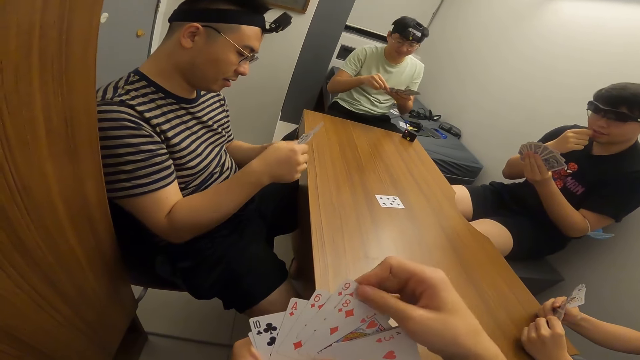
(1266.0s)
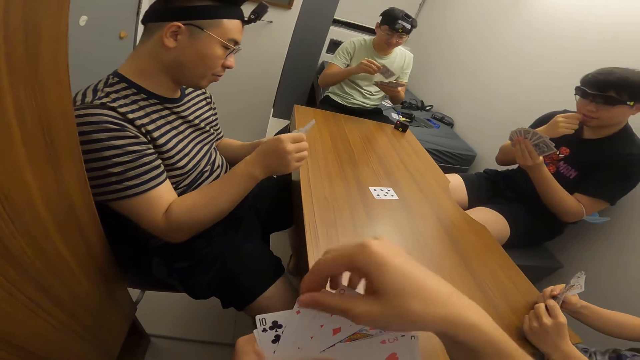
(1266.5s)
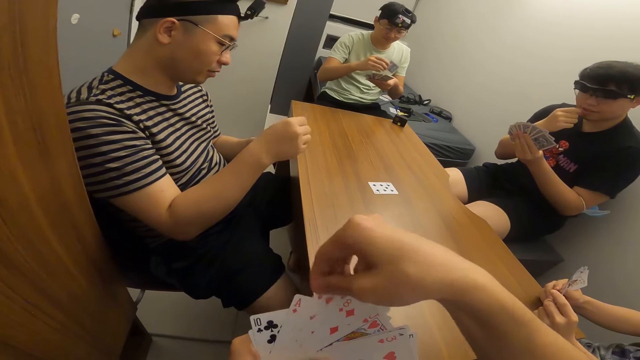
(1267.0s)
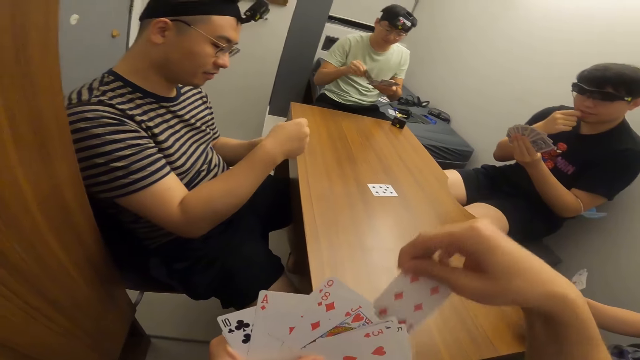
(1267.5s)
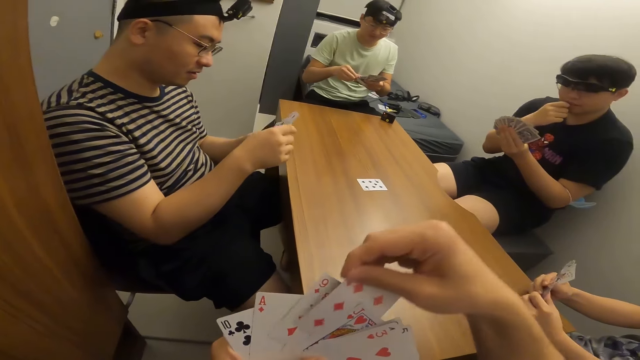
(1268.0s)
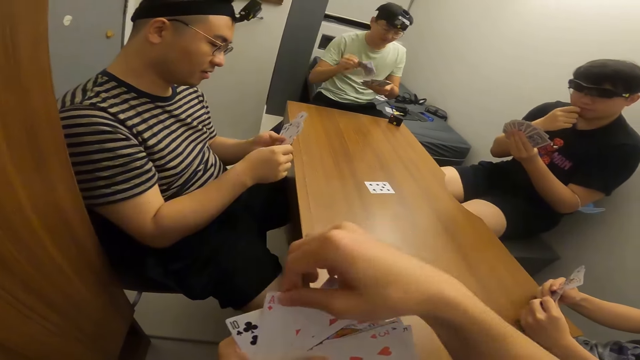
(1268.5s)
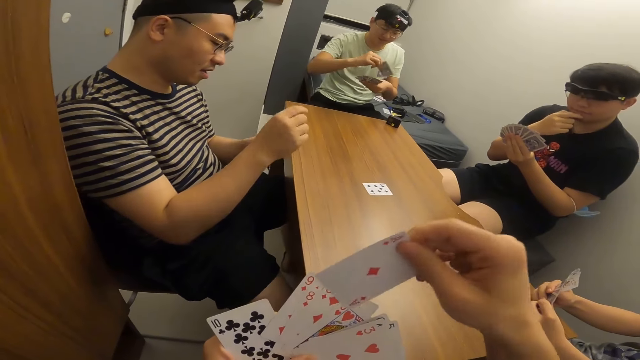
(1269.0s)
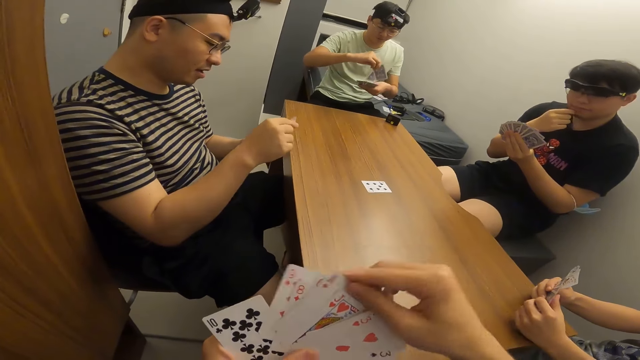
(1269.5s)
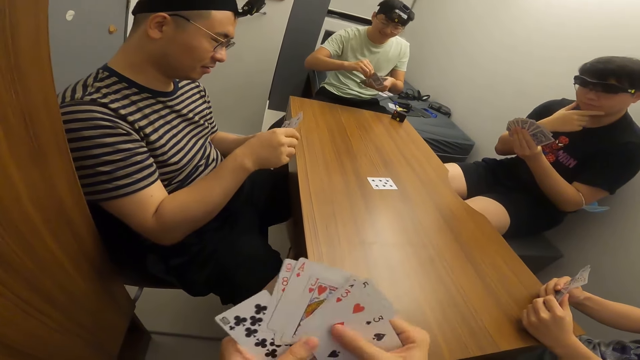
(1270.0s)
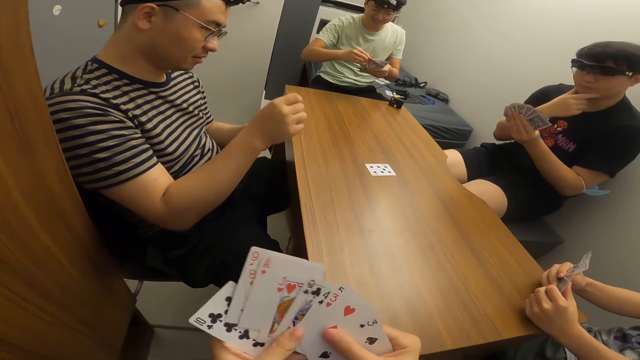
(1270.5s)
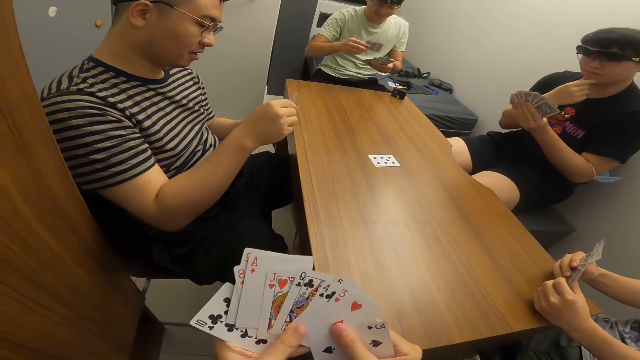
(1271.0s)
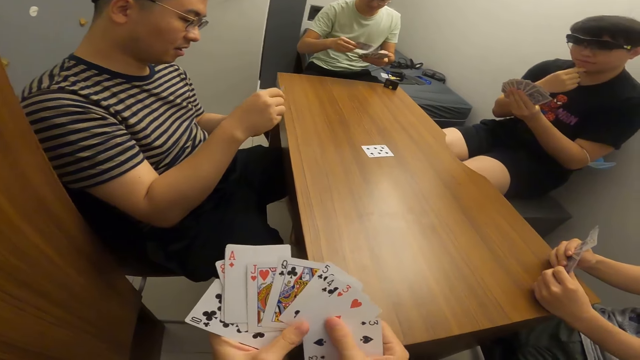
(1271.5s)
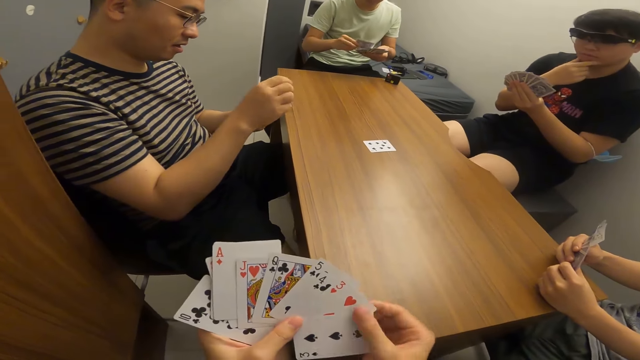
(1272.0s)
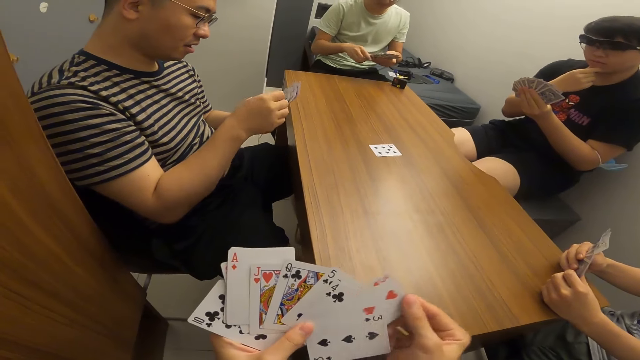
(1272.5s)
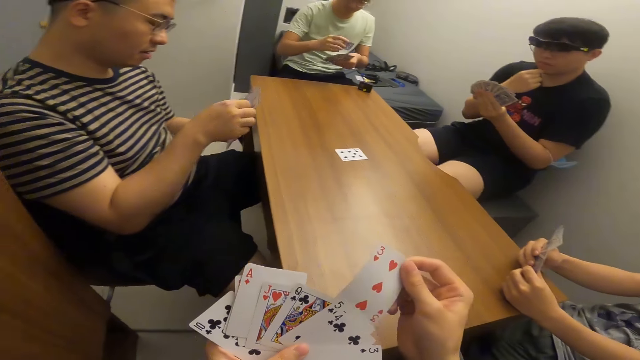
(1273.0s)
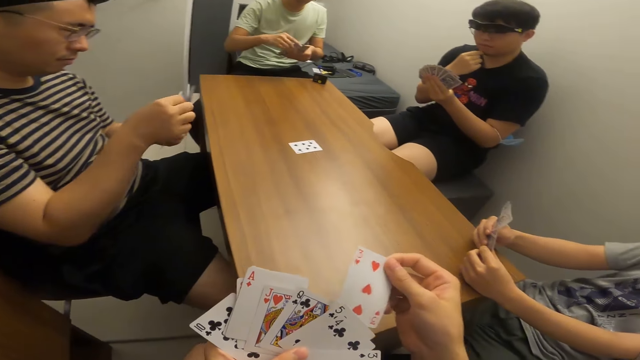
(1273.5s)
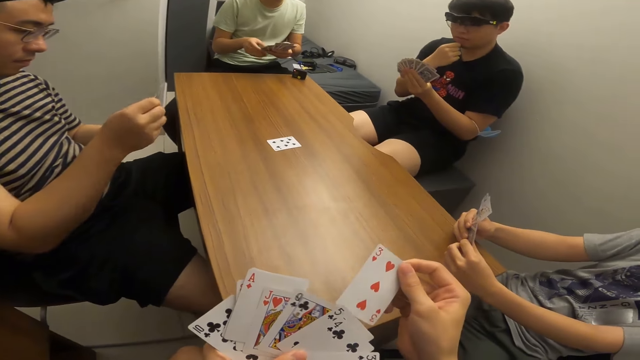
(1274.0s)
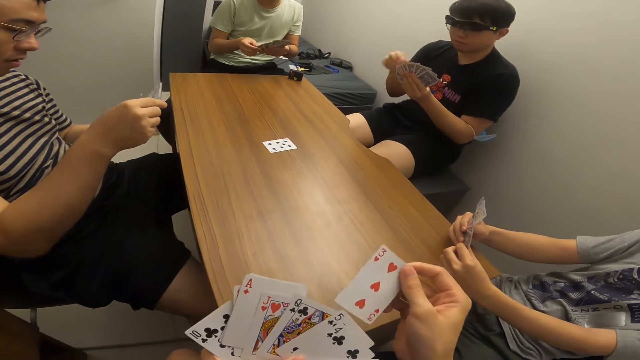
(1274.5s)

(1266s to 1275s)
The camera wearer shuffles the cards.

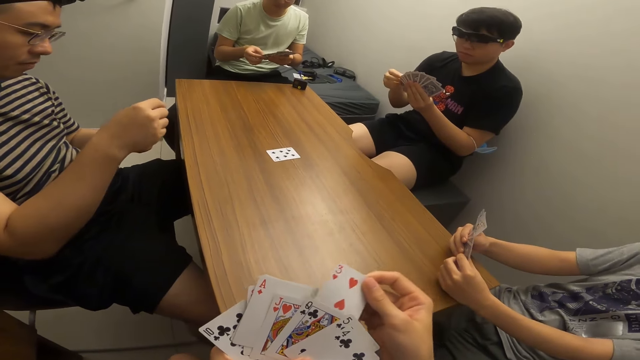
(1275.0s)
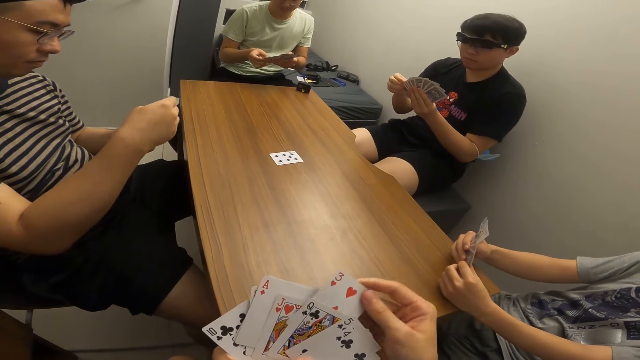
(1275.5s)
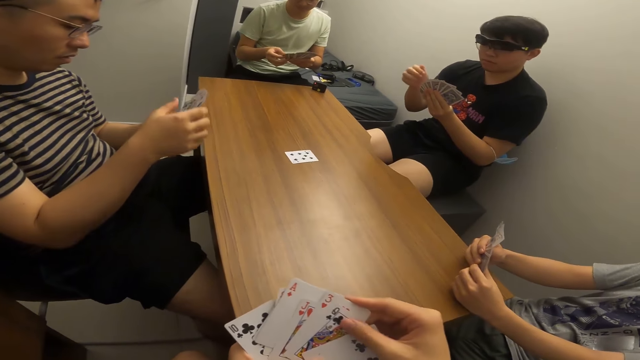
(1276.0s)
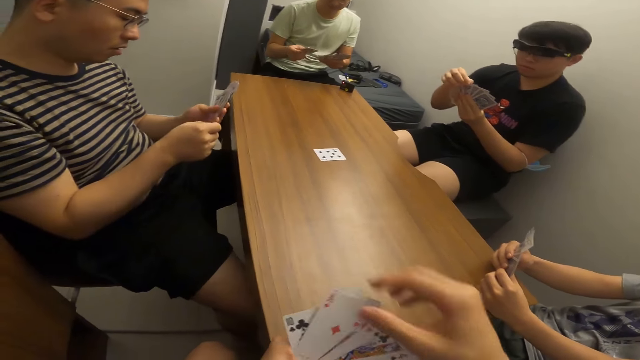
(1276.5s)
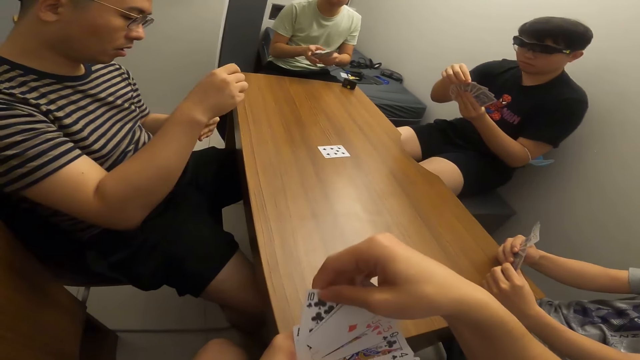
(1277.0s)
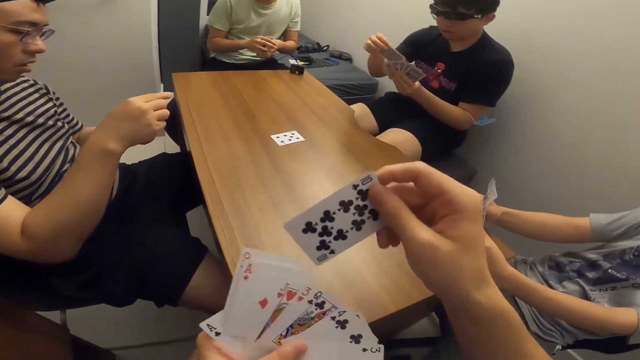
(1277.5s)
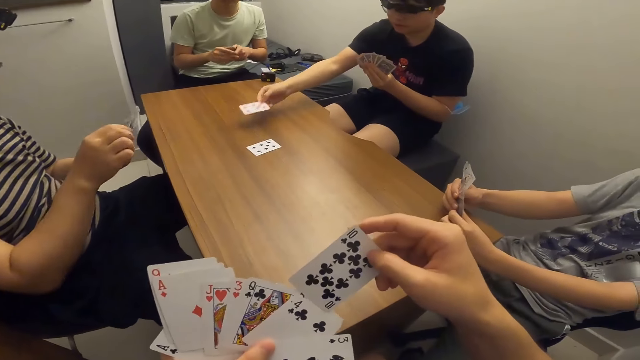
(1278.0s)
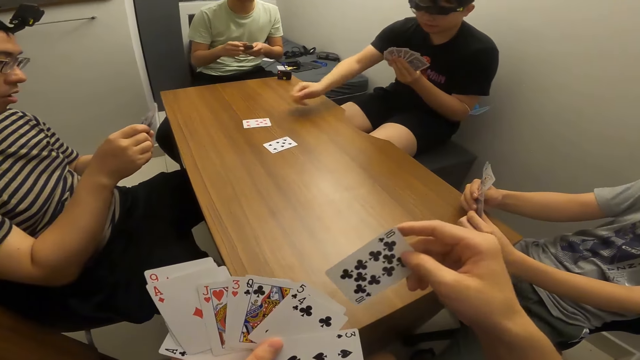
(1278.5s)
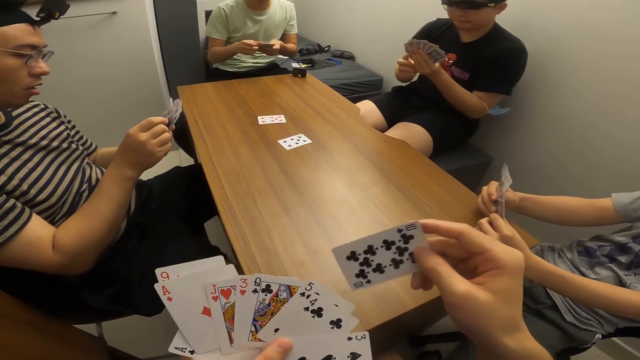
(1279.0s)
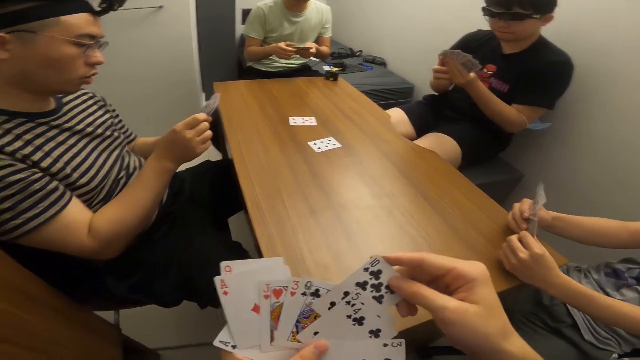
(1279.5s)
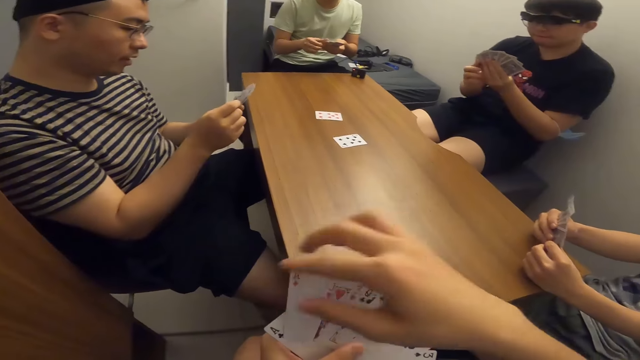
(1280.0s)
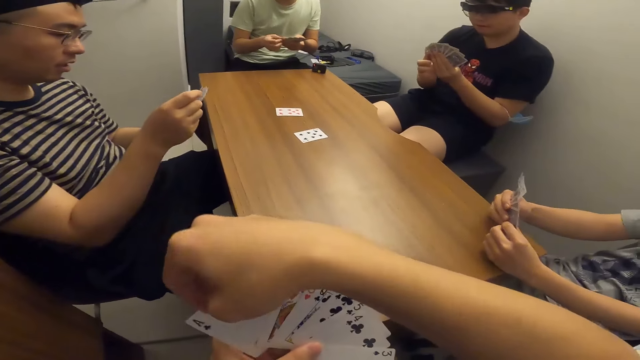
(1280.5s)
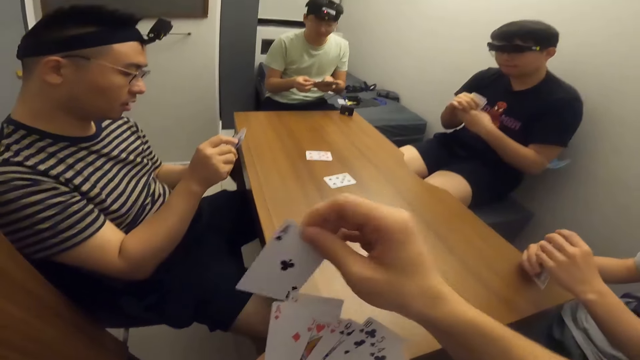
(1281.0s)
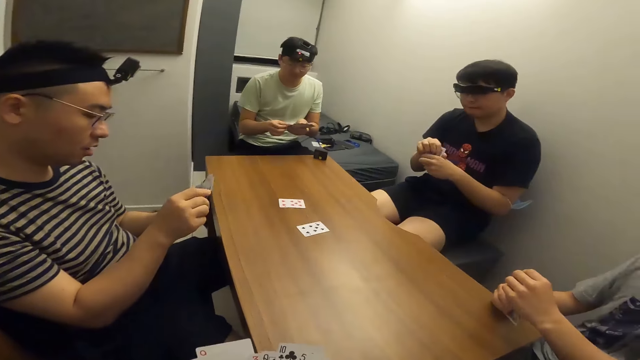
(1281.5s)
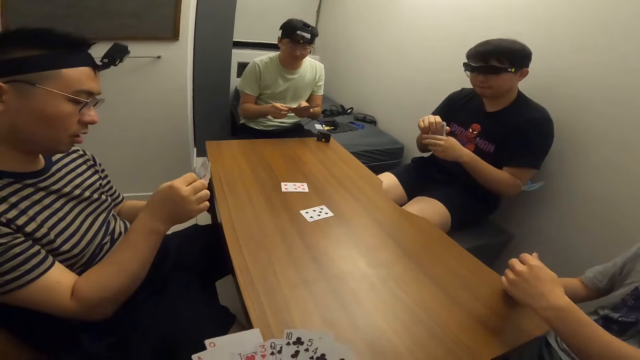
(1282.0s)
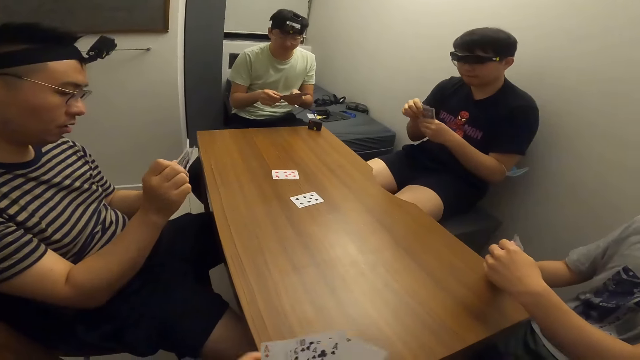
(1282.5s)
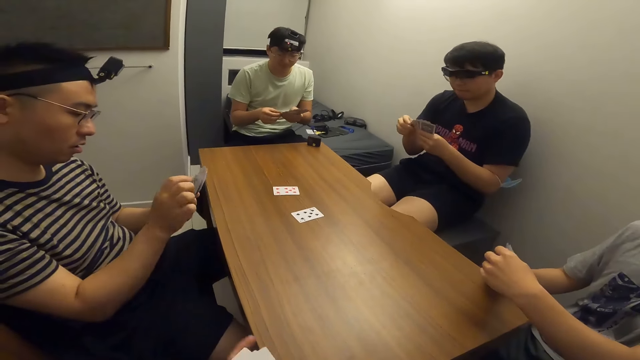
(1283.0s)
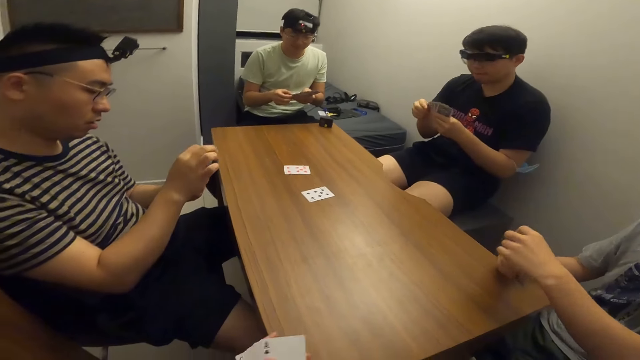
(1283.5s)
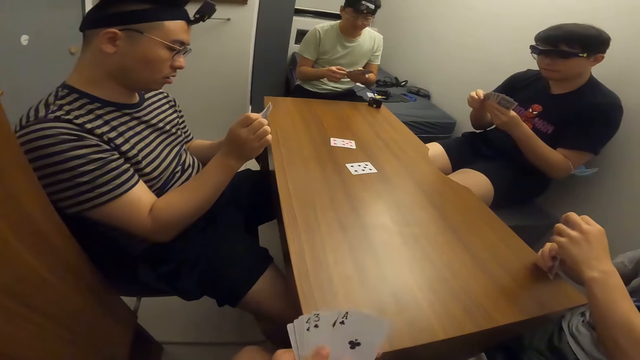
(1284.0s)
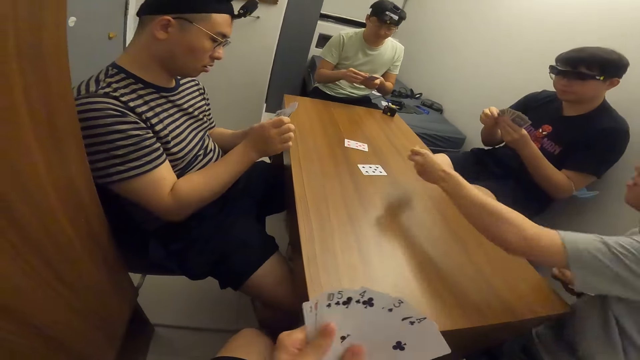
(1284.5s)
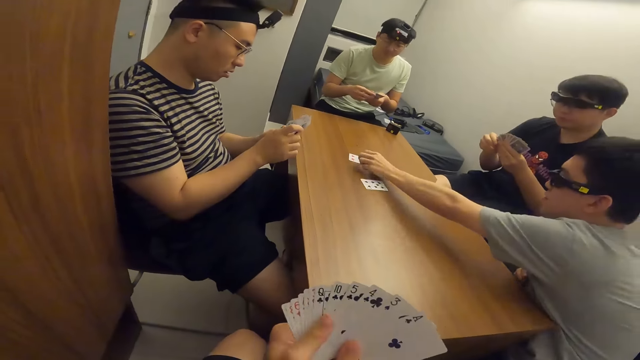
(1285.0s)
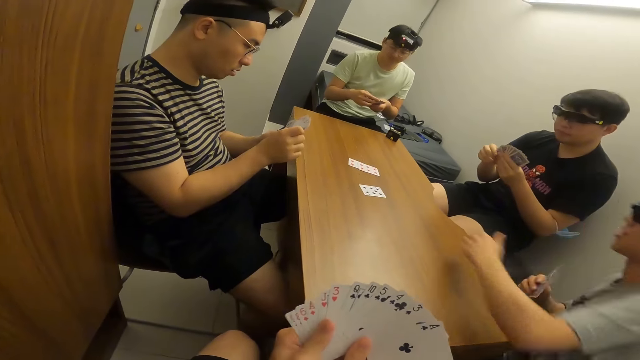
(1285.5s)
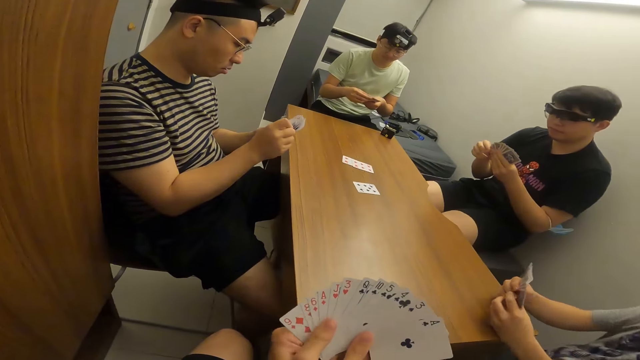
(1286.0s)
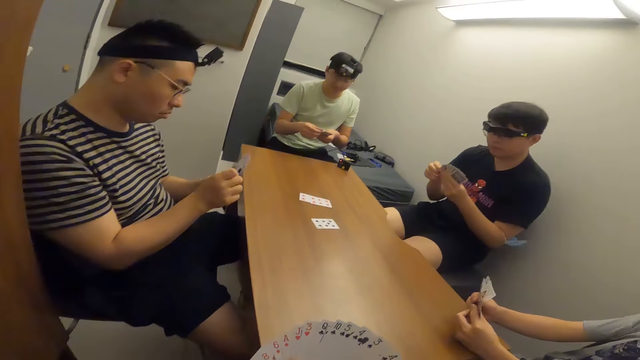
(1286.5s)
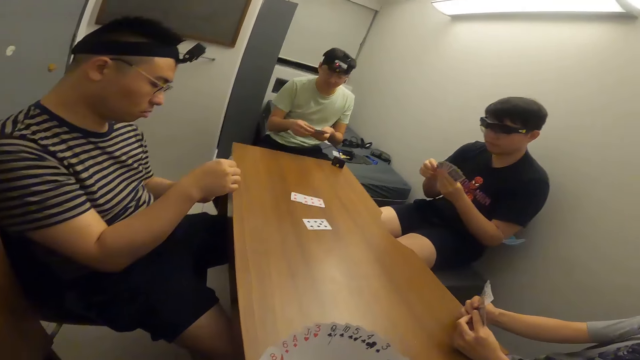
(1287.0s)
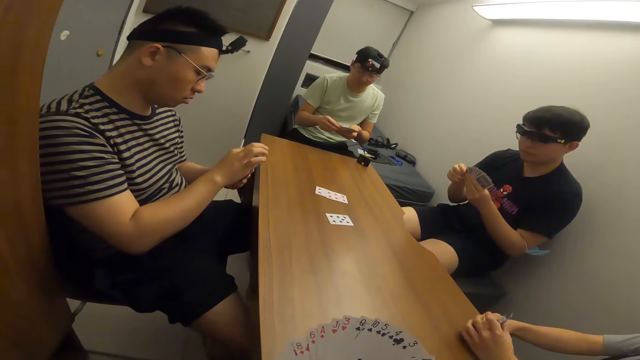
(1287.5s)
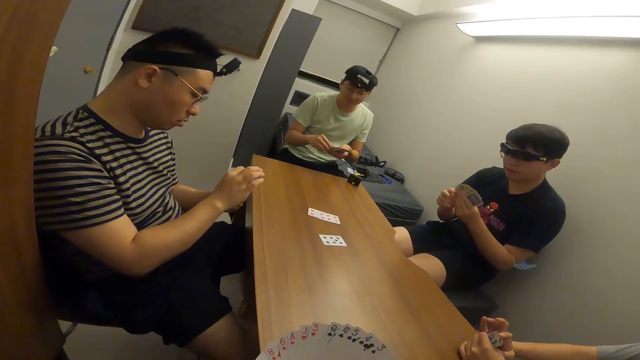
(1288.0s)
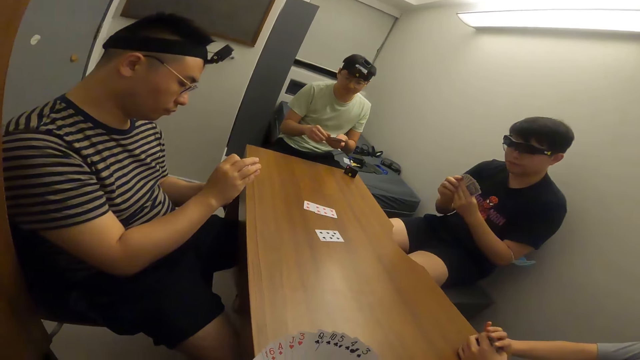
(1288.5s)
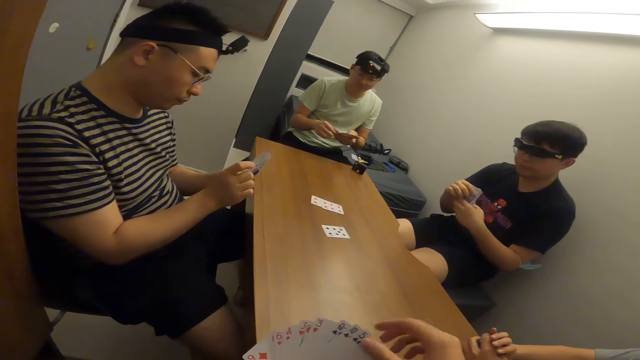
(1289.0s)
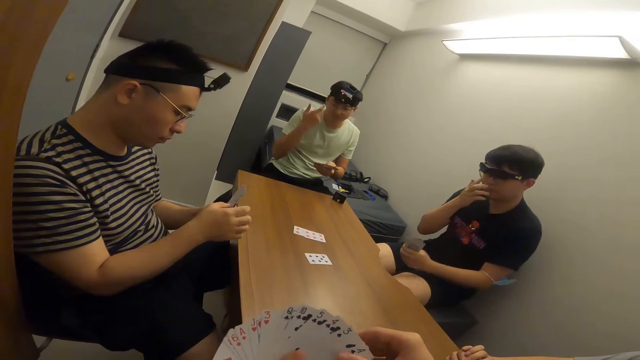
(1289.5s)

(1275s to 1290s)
A man places a card on the table with his right hand. The camera wearer shuffles the cards. Another man places a card on the table with his right hand. The camera wearer shuffles the cards.
